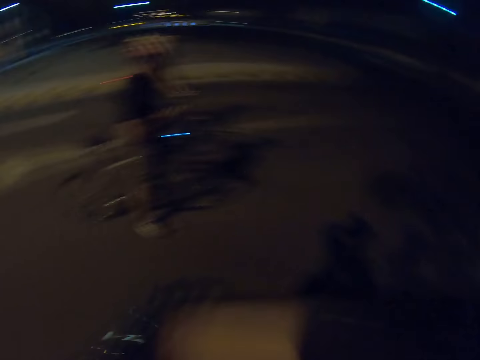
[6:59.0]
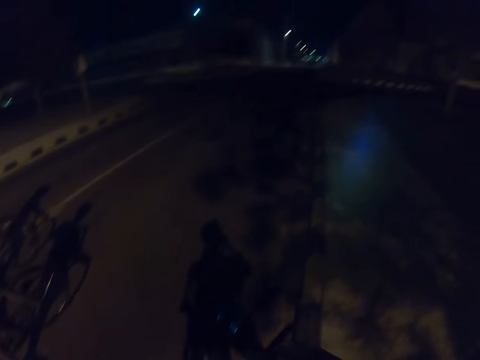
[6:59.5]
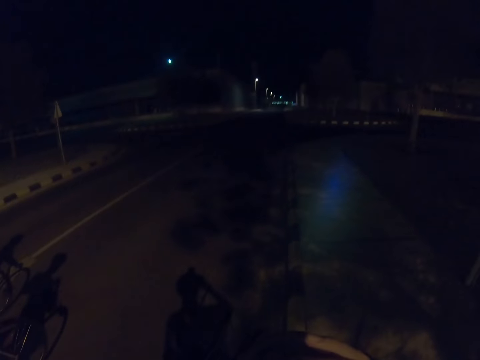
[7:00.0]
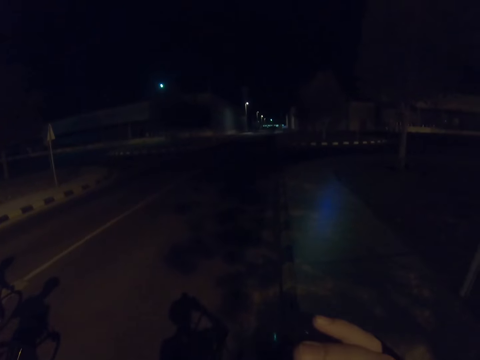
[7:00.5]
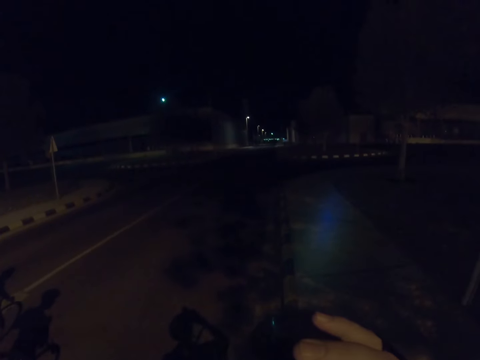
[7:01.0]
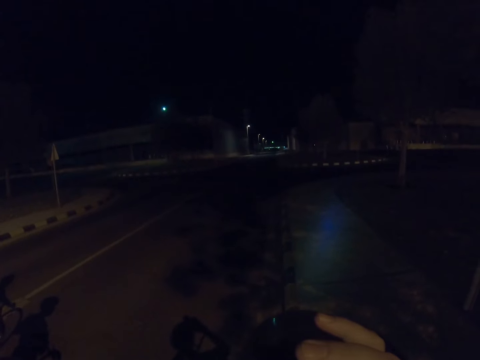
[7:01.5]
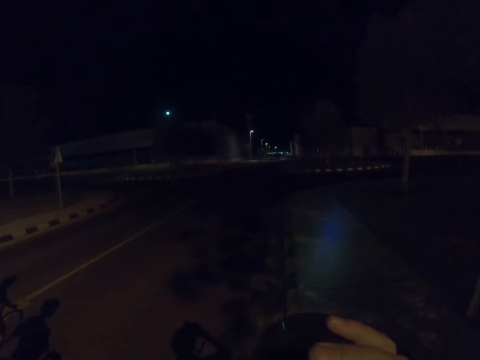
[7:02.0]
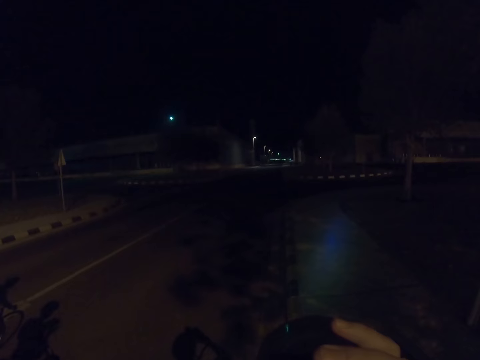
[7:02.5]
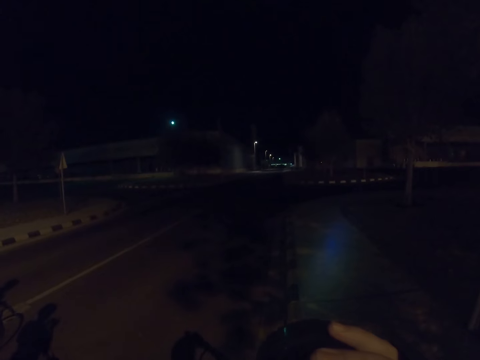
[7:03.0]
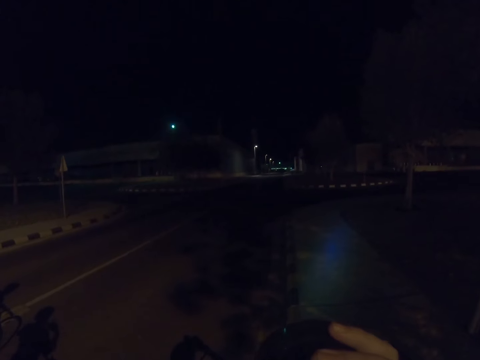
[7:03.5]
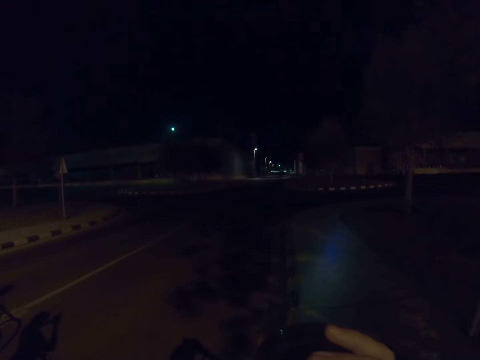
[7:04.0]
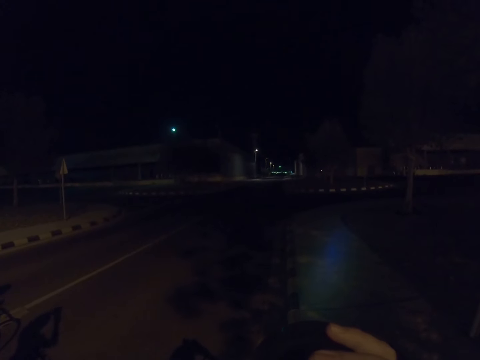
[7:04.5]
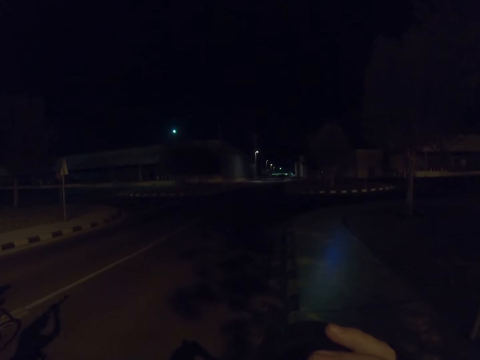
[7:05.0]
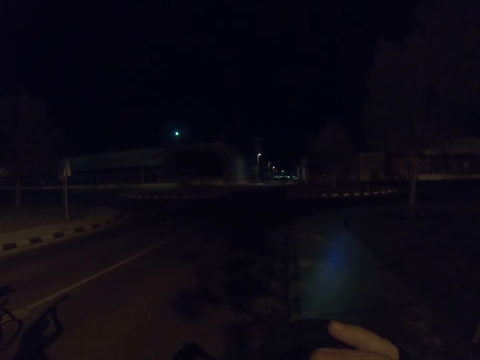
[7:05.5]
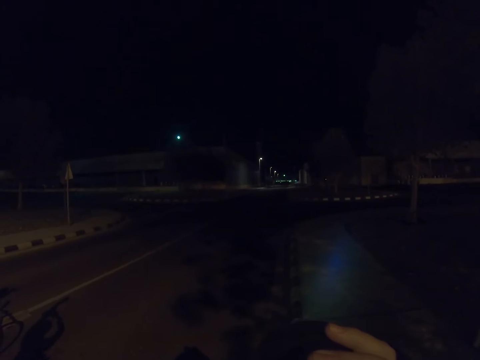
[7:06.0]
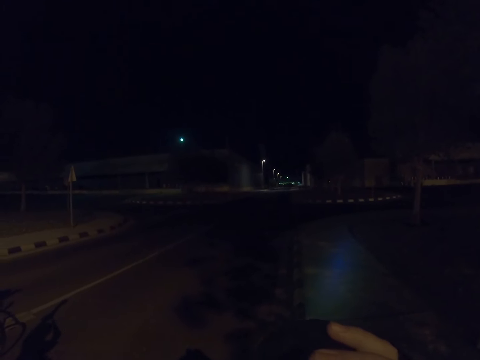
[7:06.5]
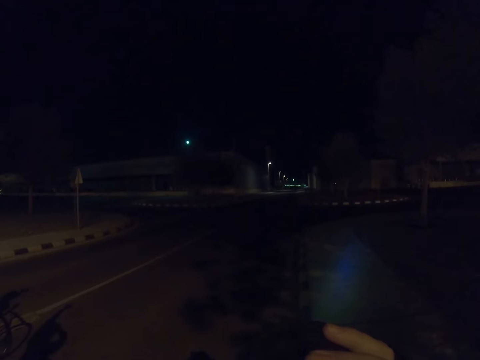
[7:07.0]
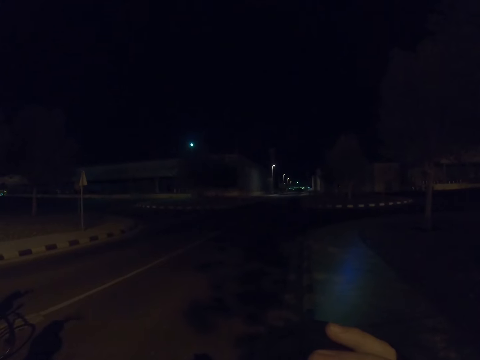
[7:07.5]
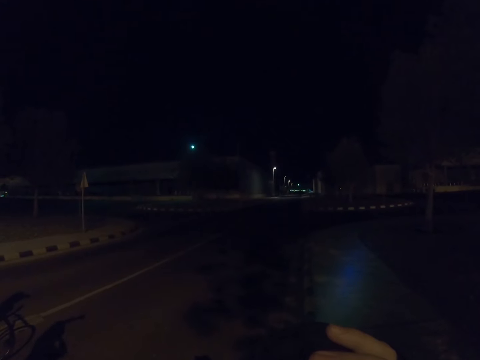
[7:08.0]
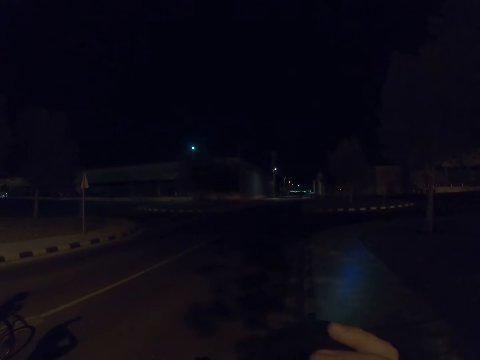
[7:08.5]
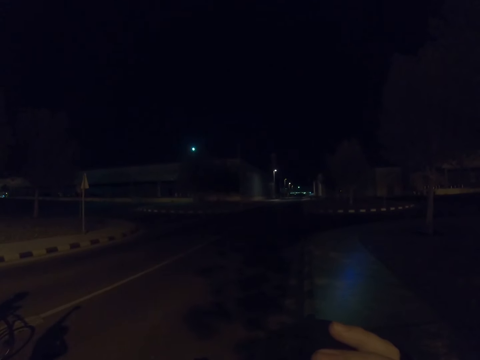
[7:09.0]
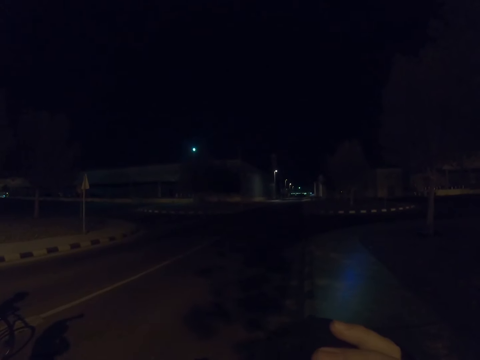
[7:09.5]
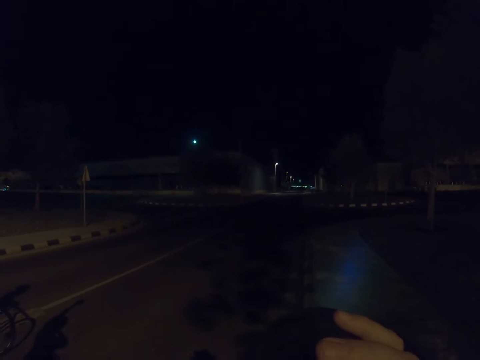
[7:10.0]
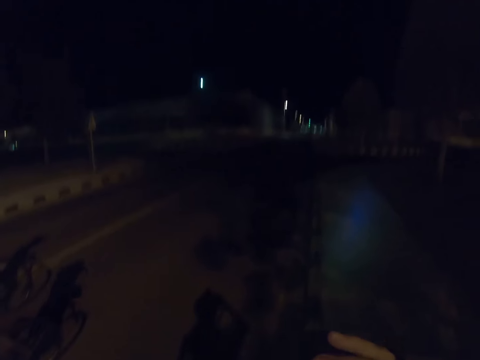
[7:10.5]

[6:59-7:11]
The camera wearer drinks water with the water bottle.

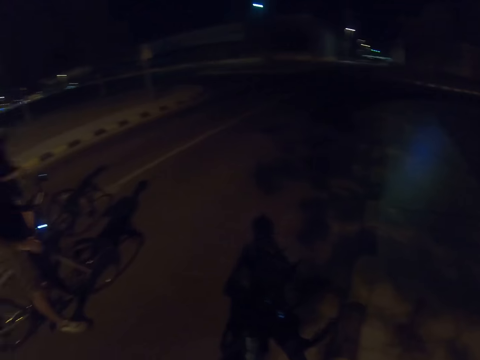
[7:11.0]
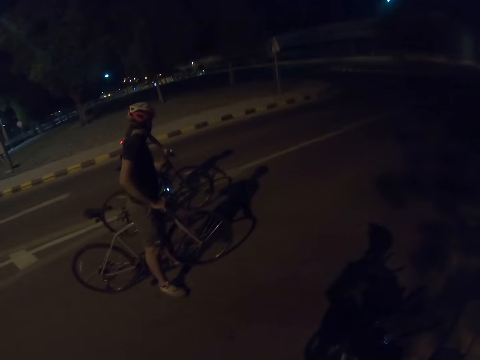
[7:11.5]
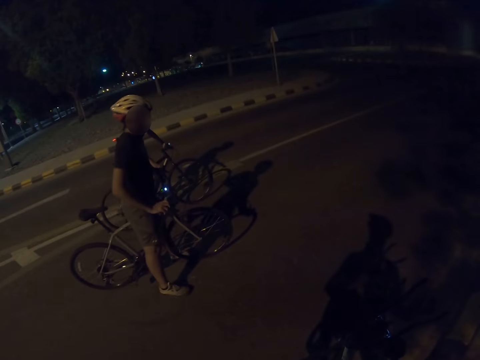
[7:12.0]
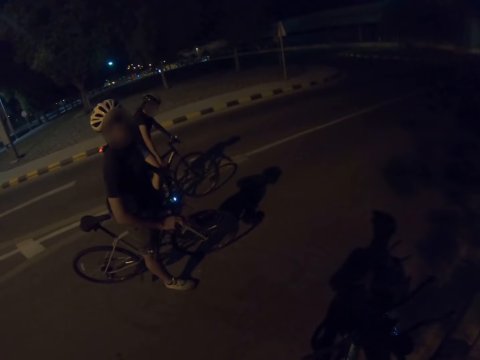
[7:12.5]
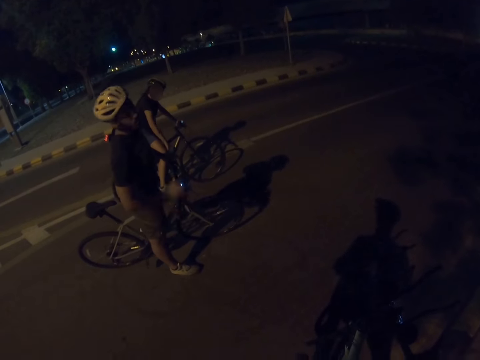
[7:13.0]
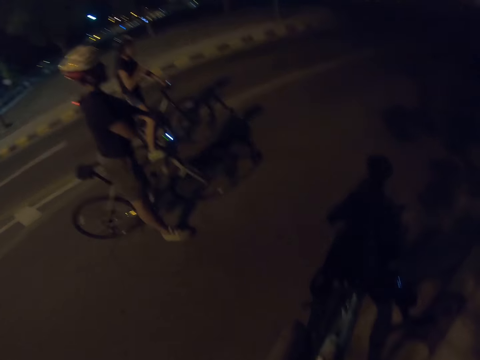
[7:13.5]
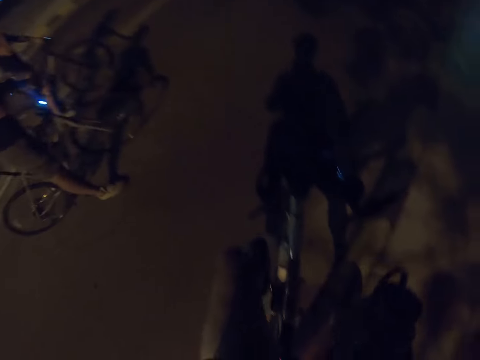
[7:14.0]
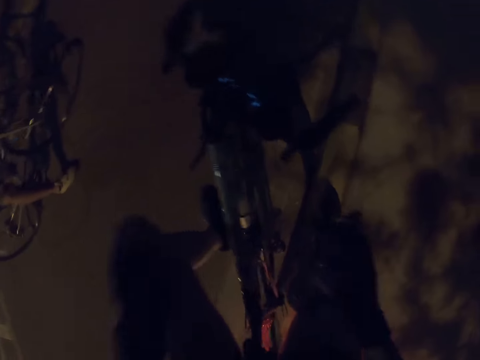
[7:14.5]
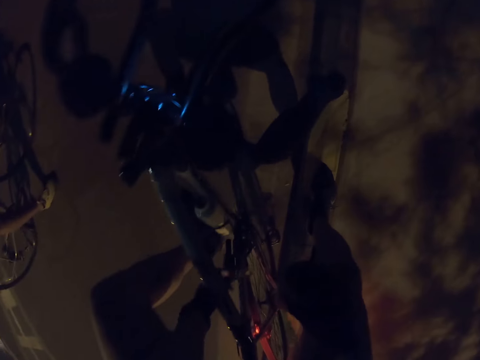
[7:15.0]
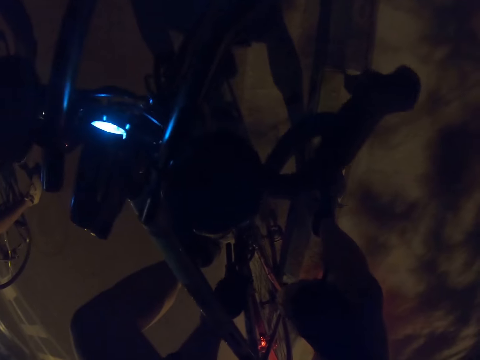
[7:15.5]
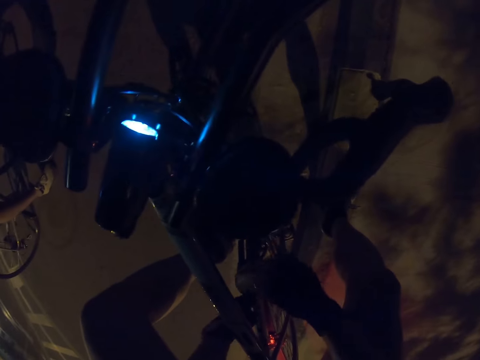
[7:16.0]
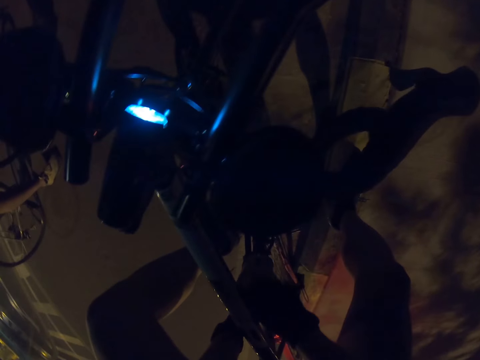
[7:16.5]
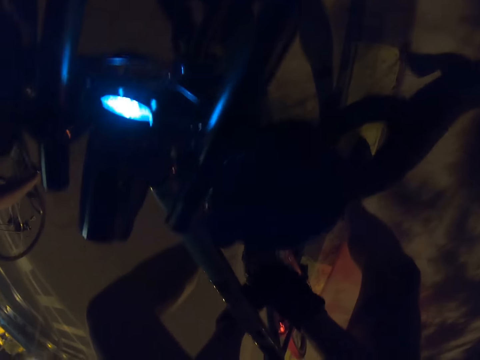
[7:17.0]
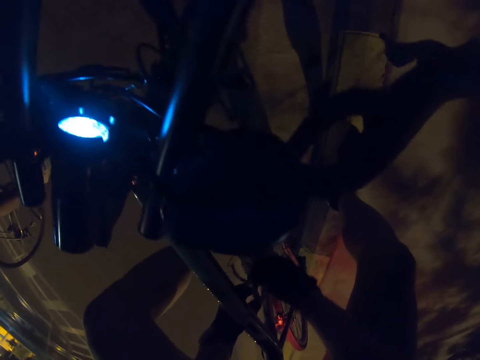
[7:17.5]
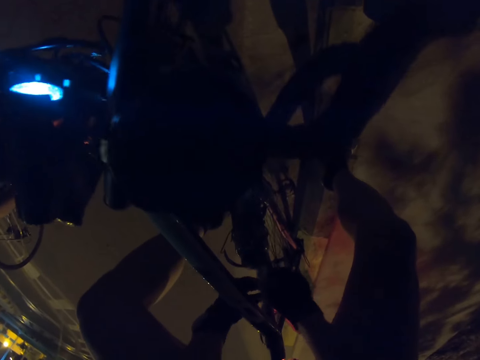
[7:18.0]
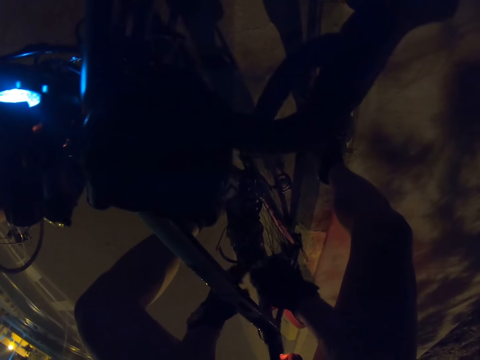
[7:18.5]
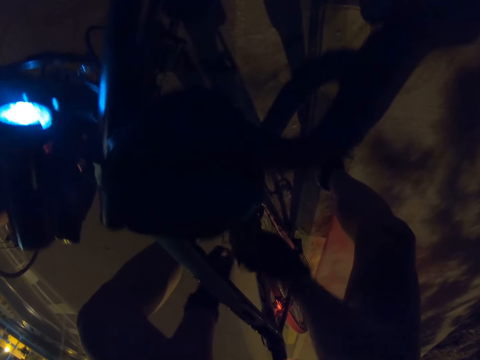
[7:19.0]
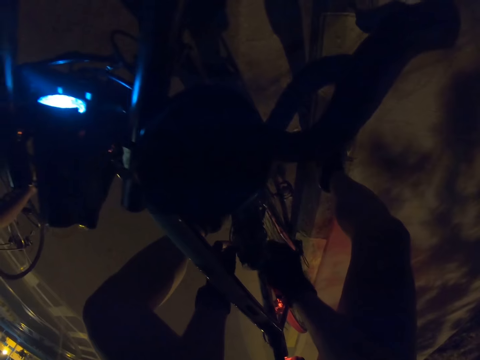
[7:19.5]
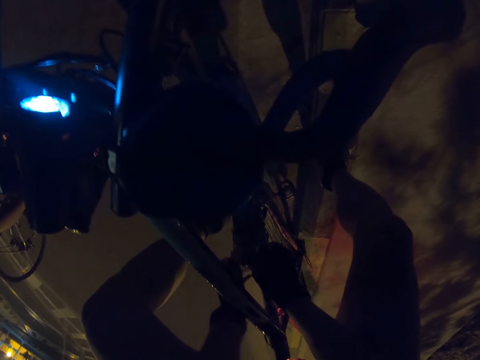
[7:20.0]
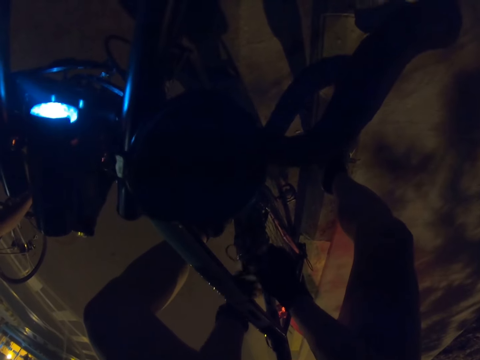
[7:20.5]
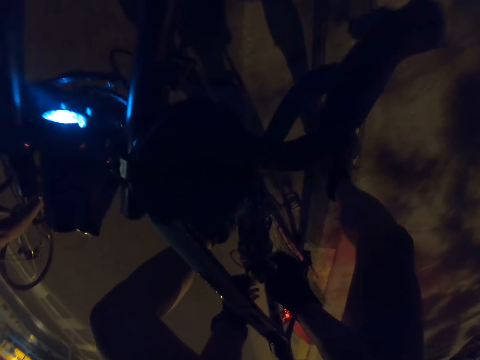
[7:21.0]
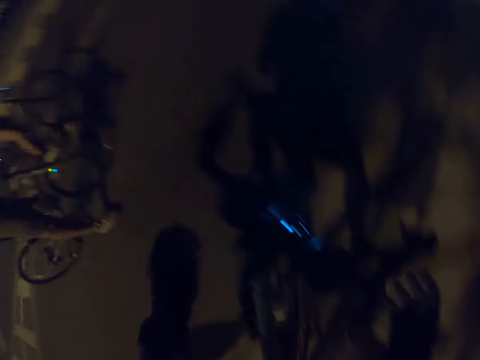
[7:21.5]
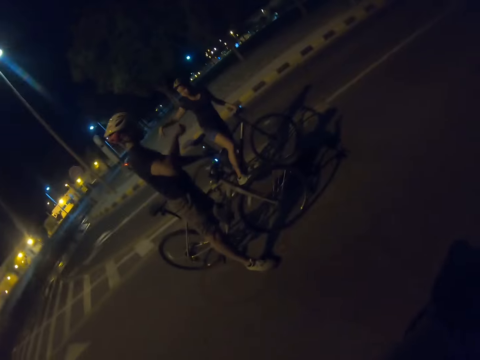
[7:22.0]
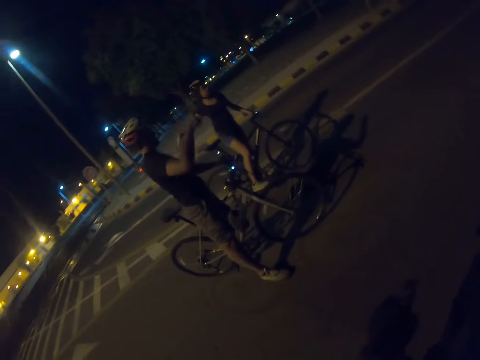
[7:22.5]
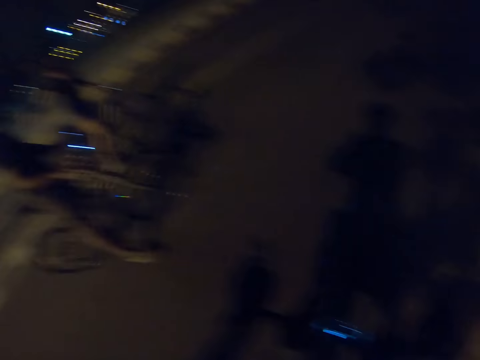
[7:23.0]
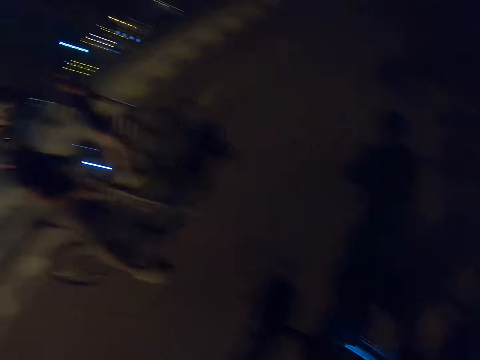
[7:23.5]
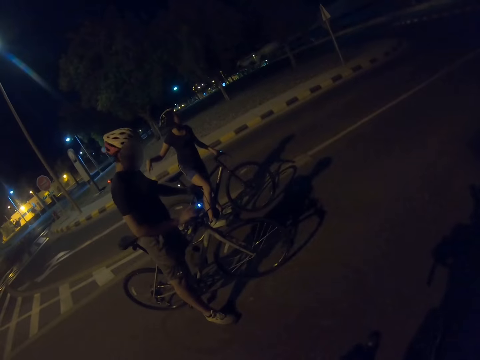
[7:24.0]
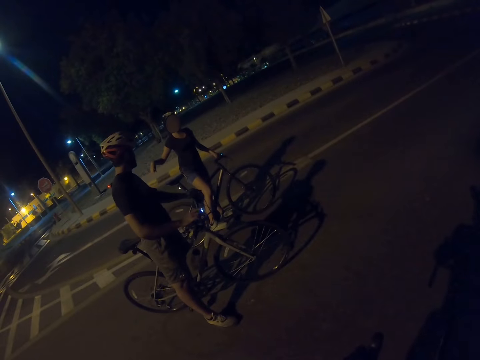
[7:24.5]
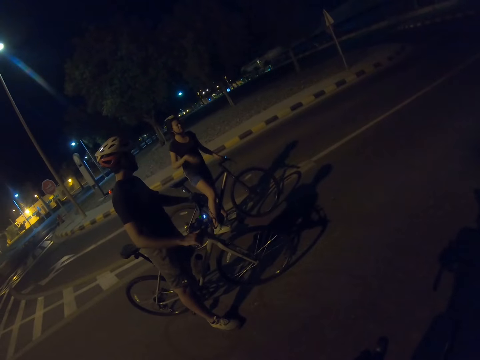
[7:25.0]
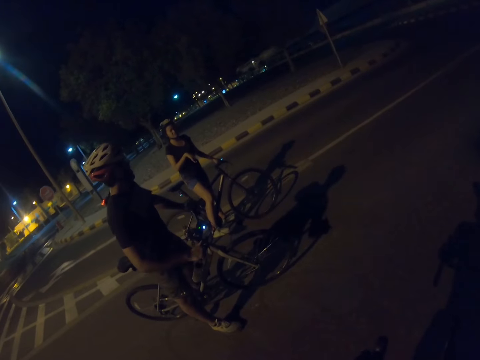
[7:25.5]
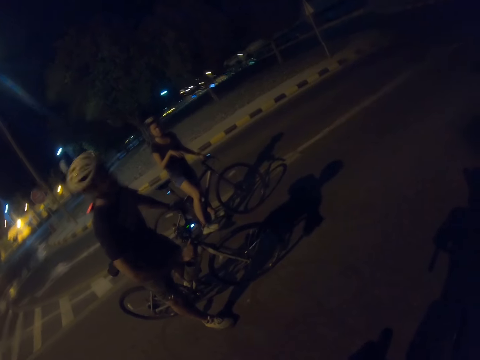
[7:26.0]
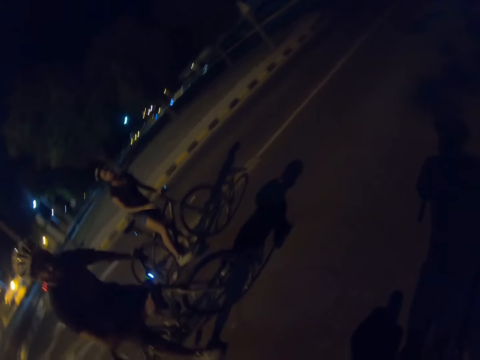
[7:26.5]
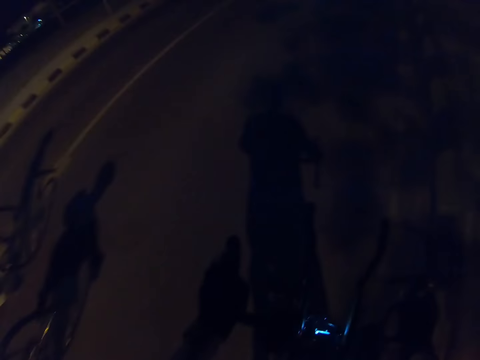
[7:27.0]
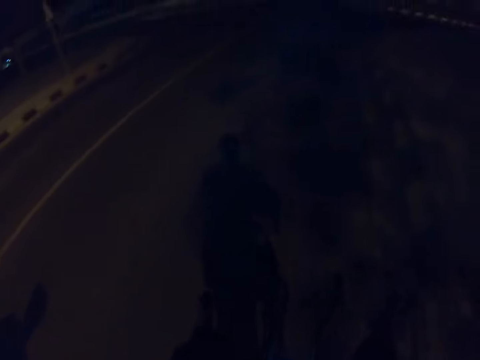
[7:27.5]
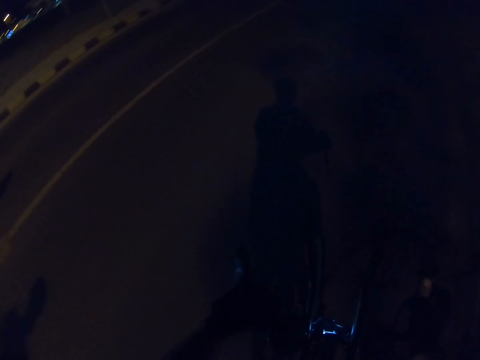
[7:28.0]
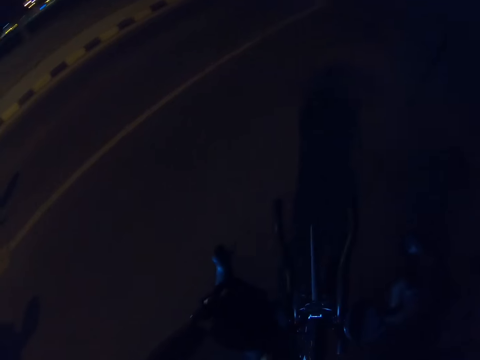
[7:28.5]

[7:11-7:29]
The man and the woman hold their handlebars. The camera wearer ties the water bottle on the bicycle. They hold the handlebars. The man interacts with the woman. The camera wearer cycles the bicycle.
